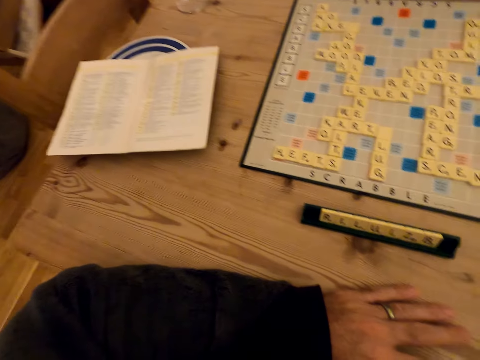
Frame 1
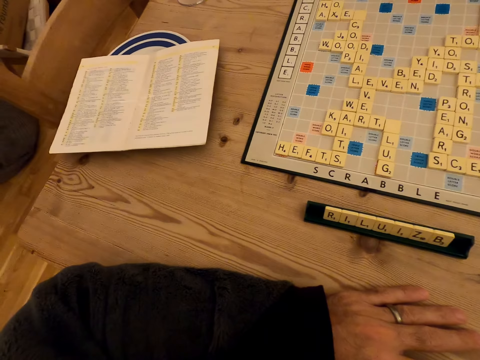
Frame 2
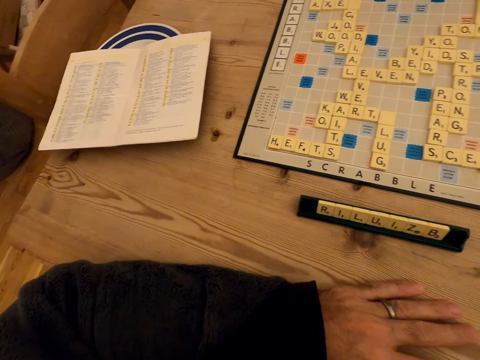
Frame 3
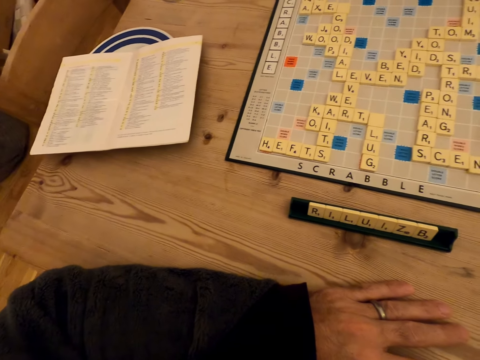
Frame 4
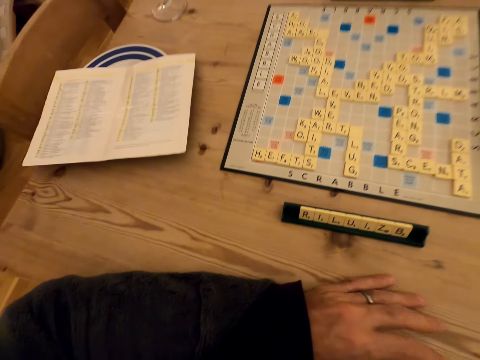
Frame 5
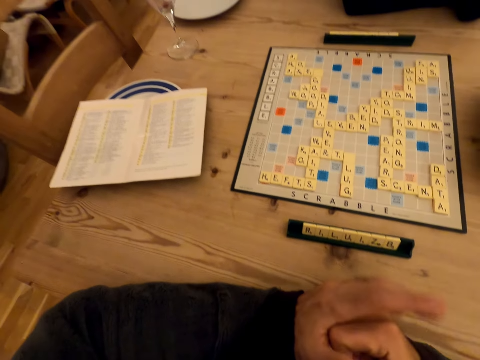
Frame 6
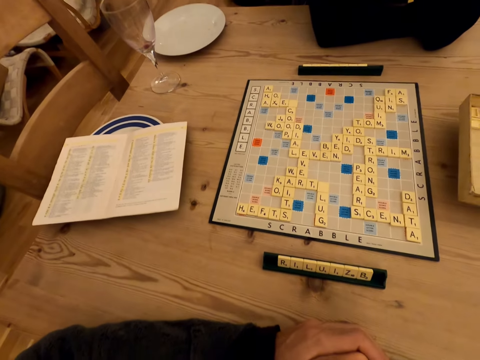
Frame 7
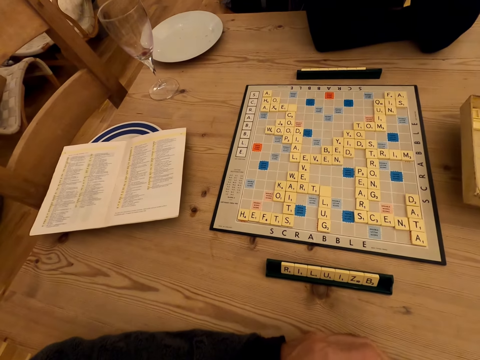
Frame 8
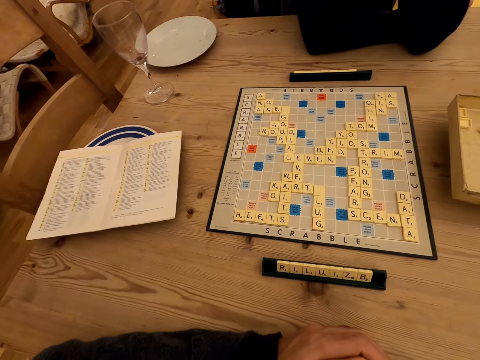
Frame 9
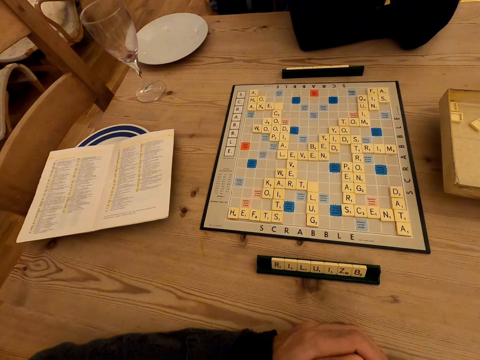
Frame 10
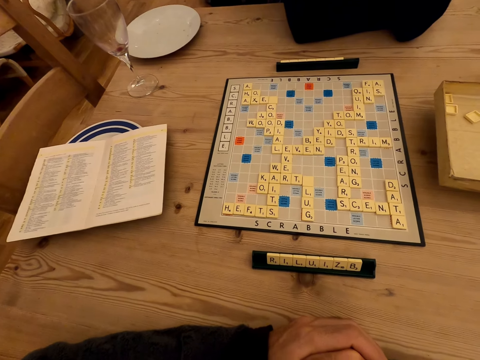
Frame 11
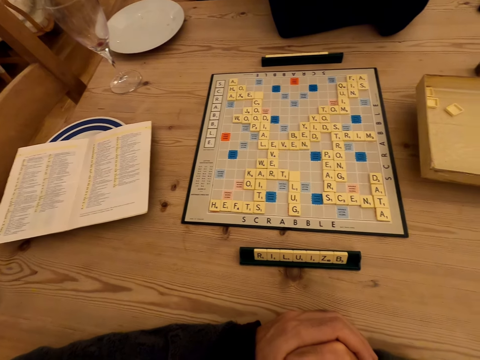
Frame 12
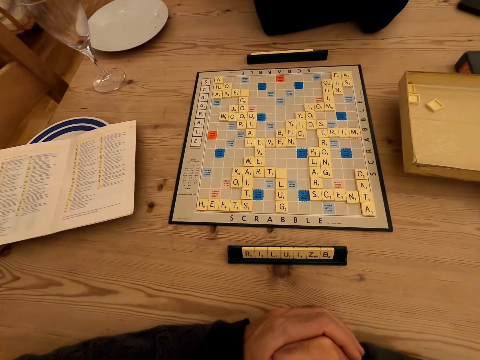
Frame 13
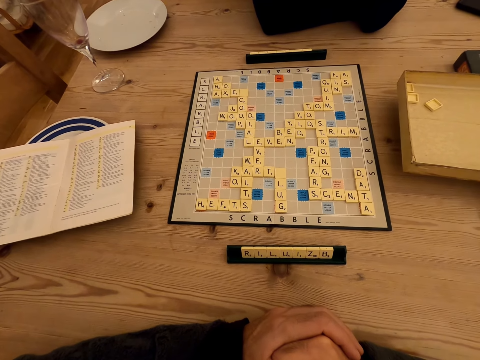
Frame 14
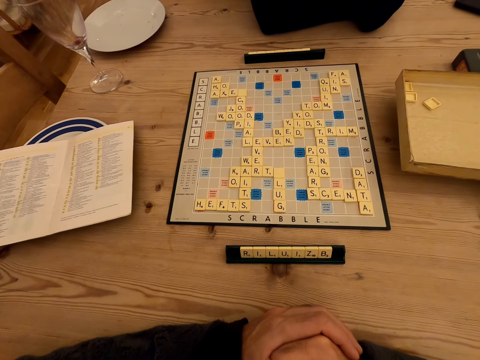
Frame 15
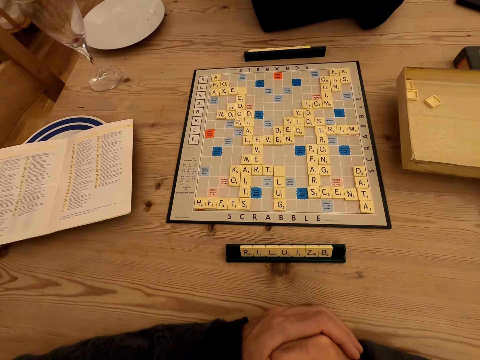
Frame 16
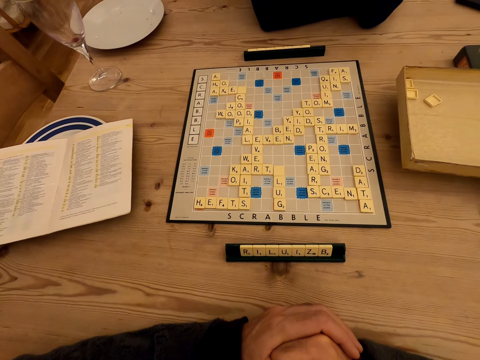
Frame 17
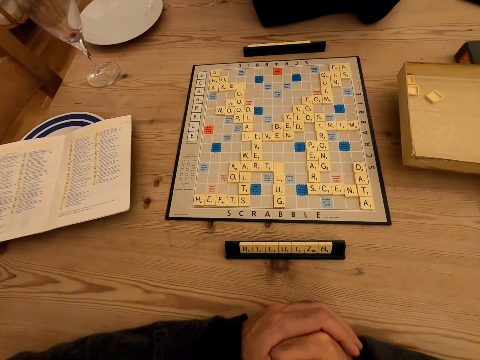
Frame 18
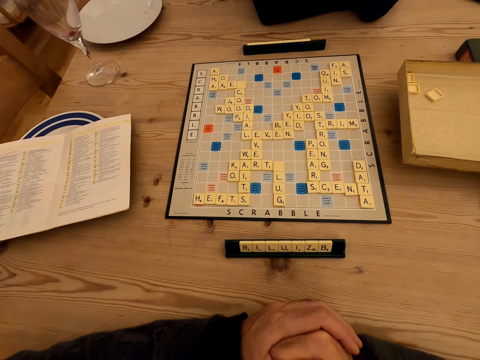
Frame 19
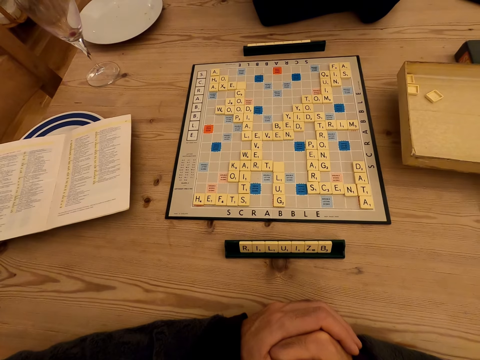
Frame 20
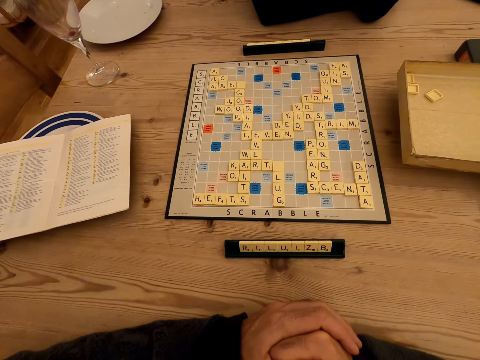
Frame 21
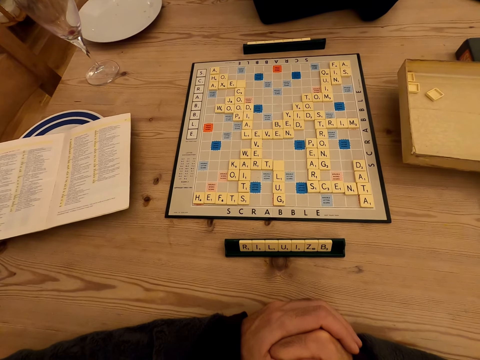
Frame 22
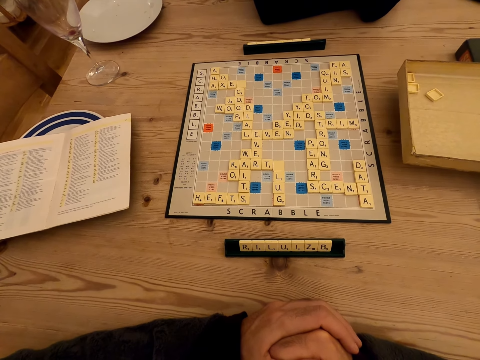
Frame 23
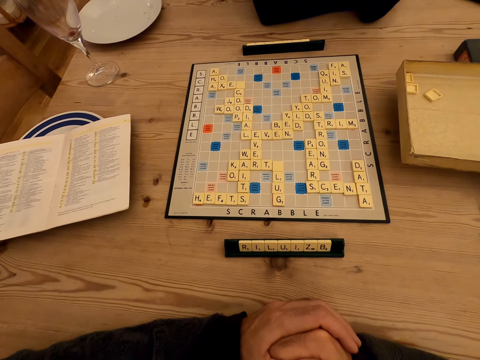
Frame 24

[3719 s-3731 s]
A man moves hands. The camera wearer makes a fist and looks at the scrabble board.

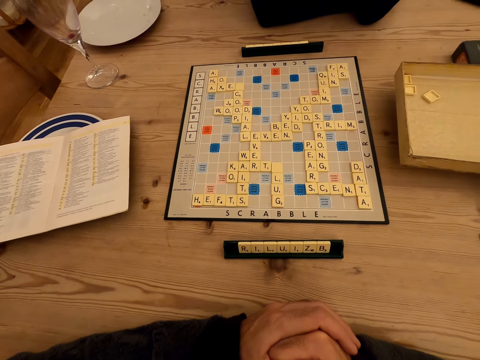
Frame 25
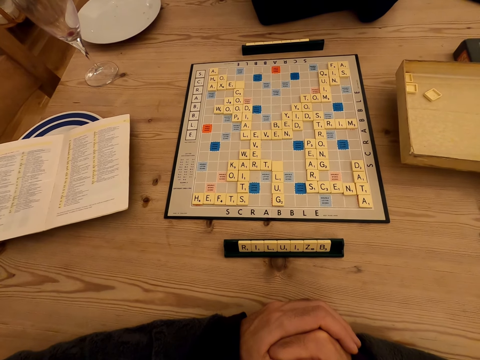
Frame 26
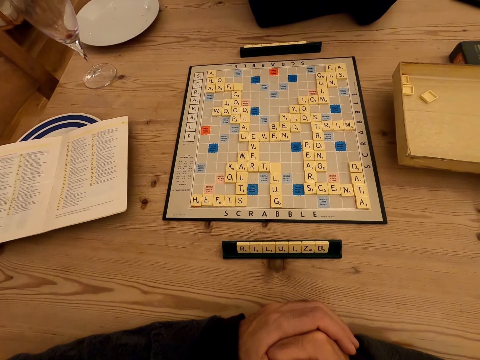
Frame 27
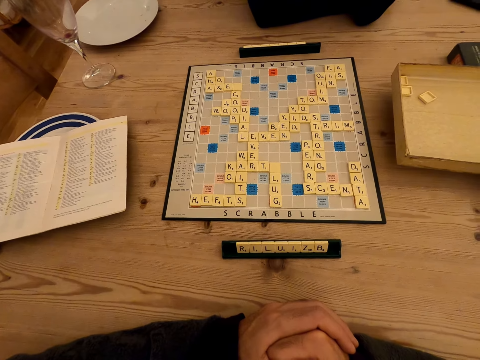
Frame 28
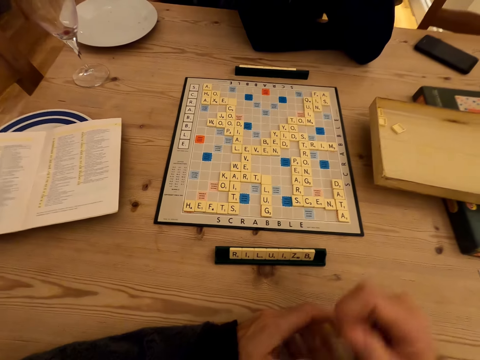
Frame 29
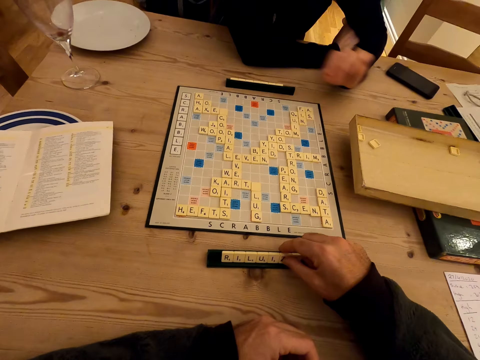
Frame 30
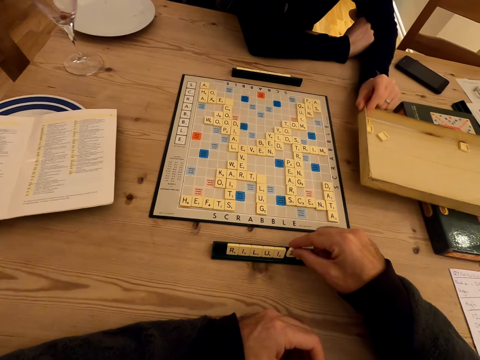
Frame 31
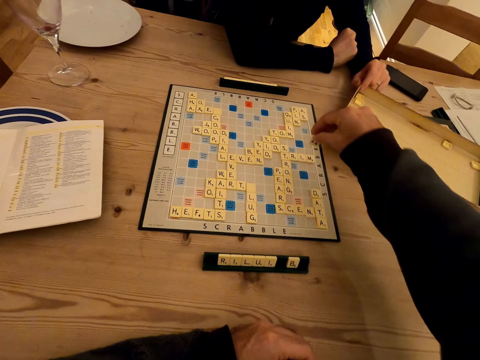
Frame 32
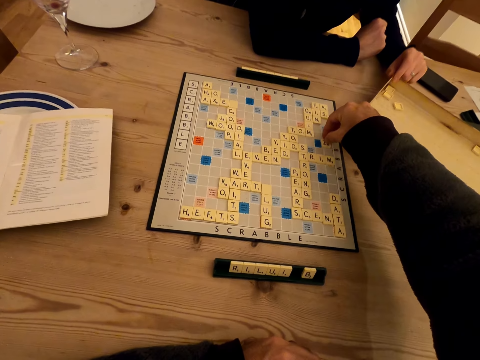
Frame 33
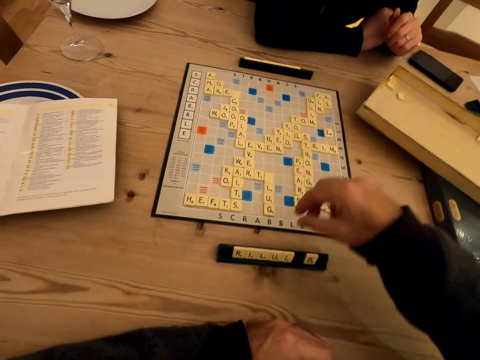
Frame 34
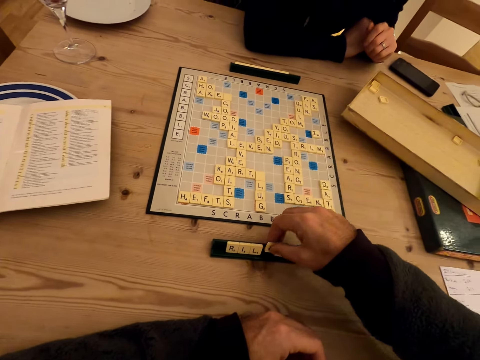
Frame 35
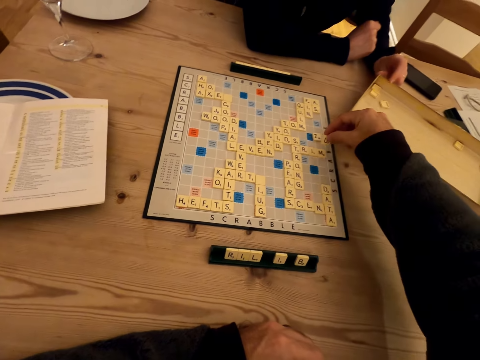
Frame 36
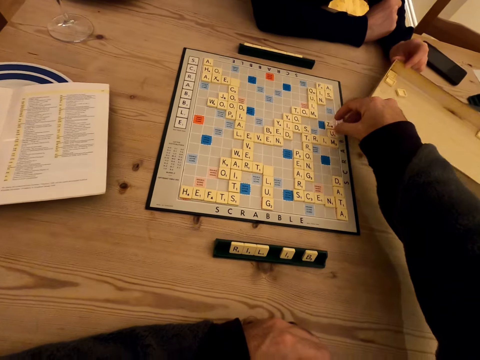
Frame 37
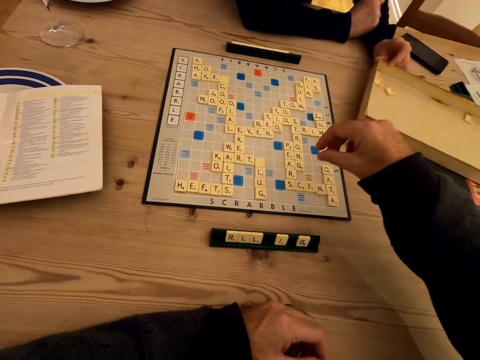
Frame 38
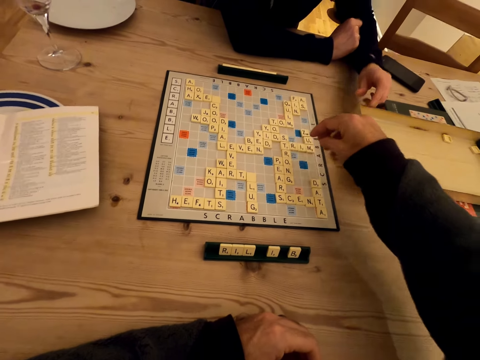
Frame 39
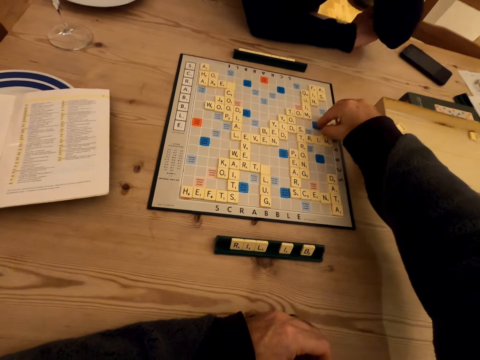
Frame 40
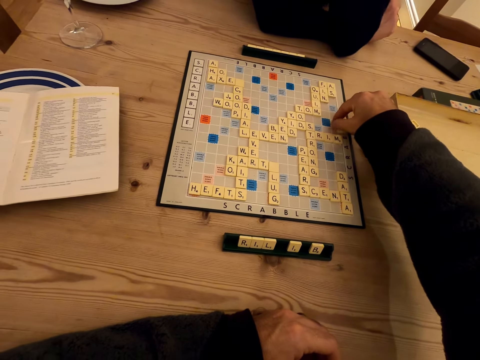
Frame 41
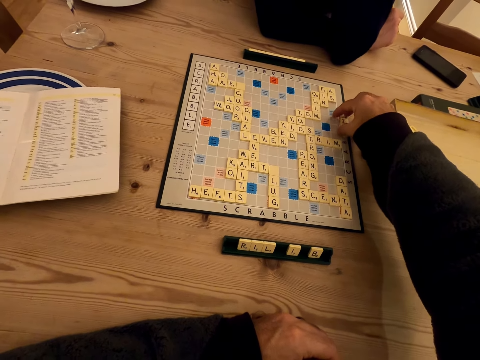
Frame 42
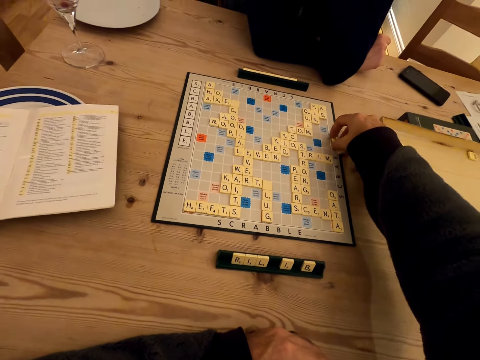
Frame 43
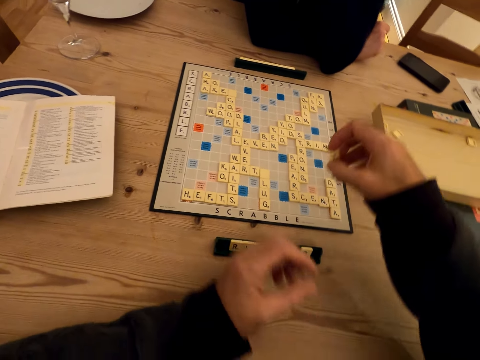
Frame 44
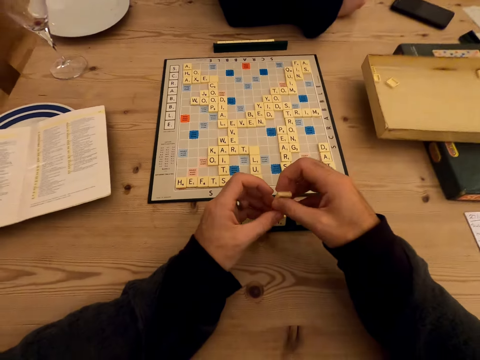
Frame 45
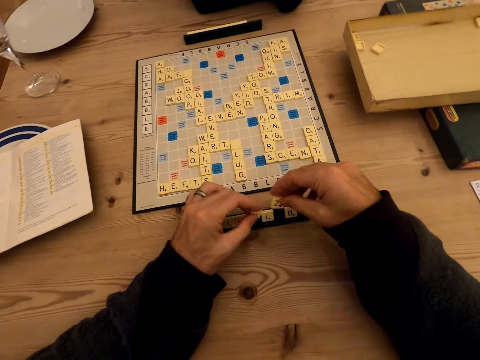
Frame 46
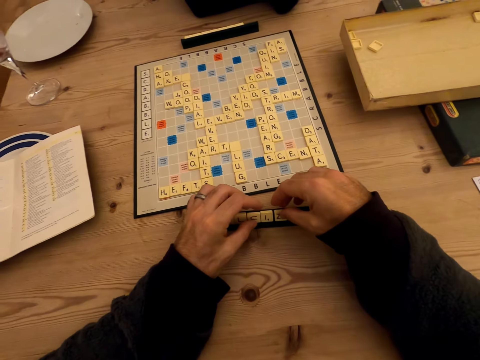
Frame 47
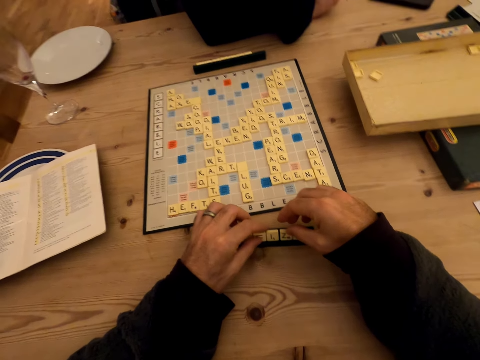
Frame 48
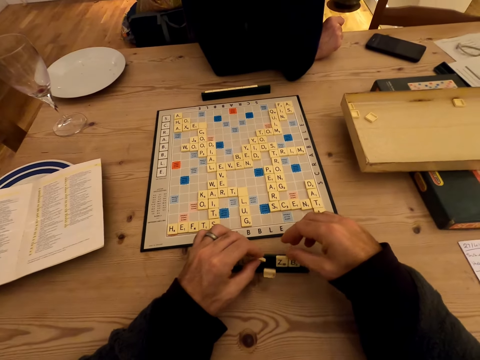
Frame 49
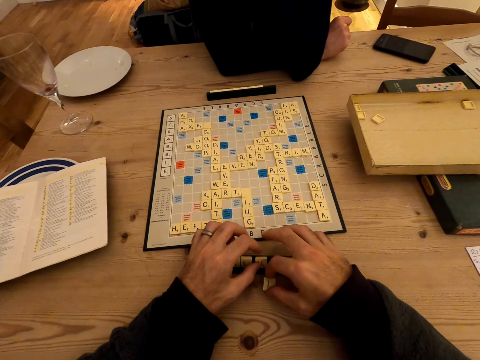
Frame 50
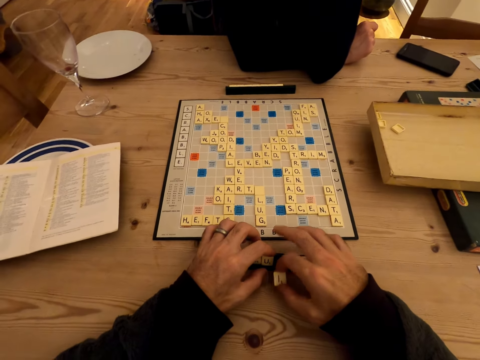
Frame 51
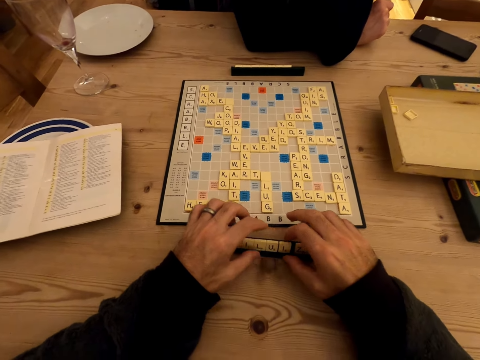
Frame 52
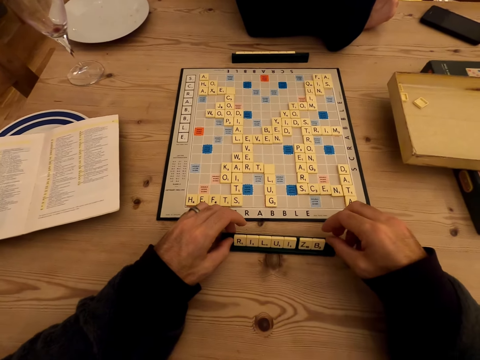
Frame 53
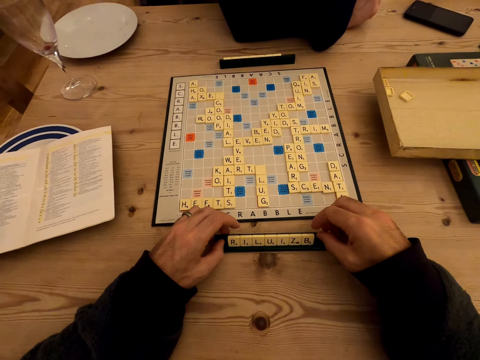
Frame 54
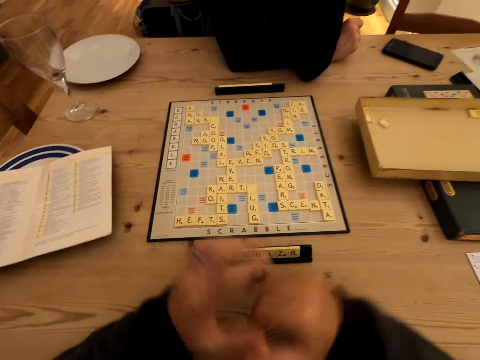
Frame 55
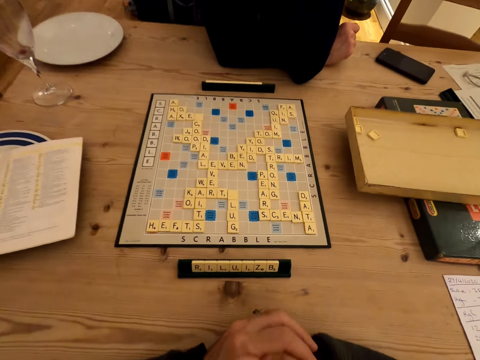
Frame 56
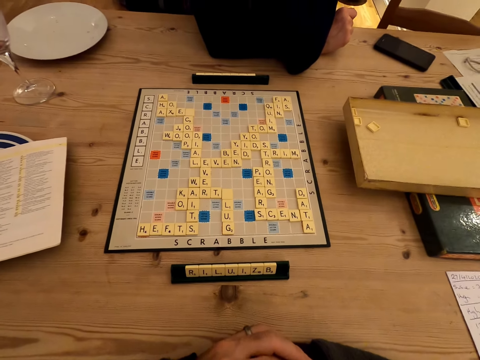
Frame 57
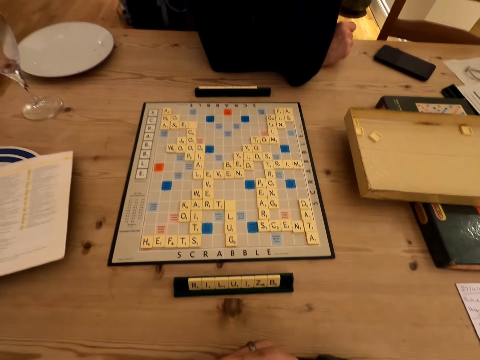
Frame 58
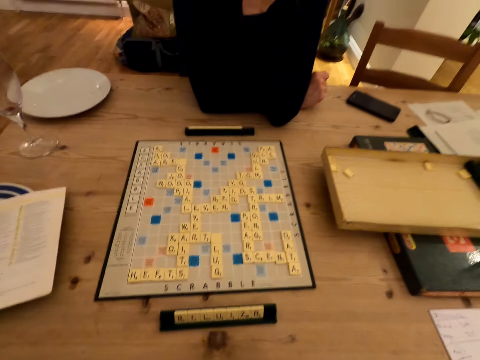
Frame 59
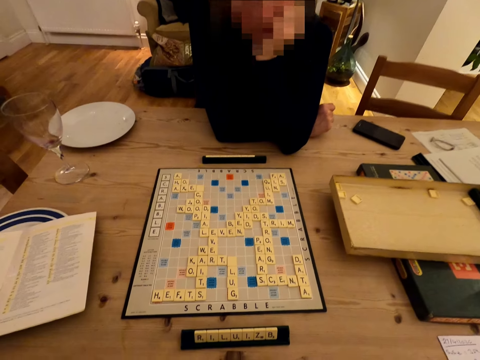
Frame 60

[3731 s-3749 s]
A man moves the scrabble cards. The camera wearer picks a letter from the scrabble rack and puts the letter on the scrabble board. They pick a letter from the scrabble rack and put the letter on the scrabble board. They remove the letters from the scrabble board and put the letters on the scrabble rack. They converse with a woman. The man folds hands. The camera wearer folds arms.
